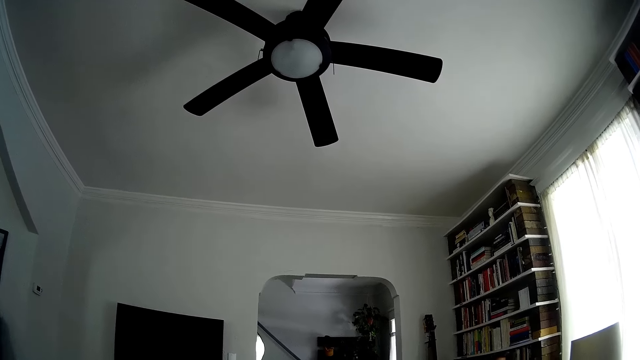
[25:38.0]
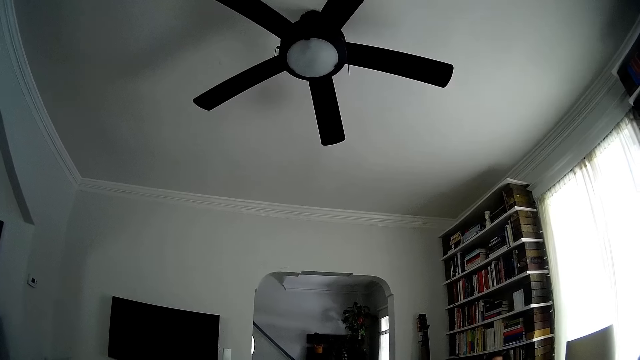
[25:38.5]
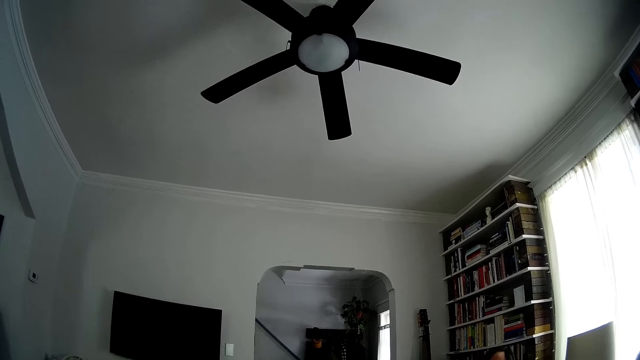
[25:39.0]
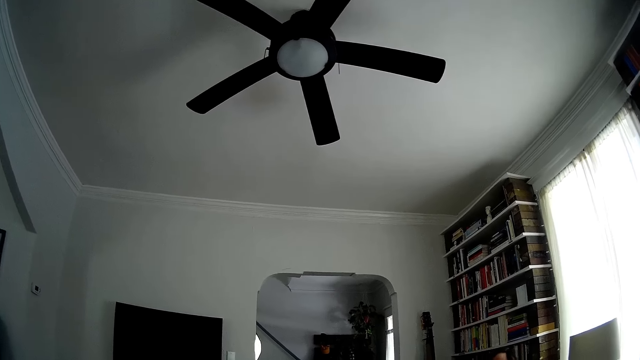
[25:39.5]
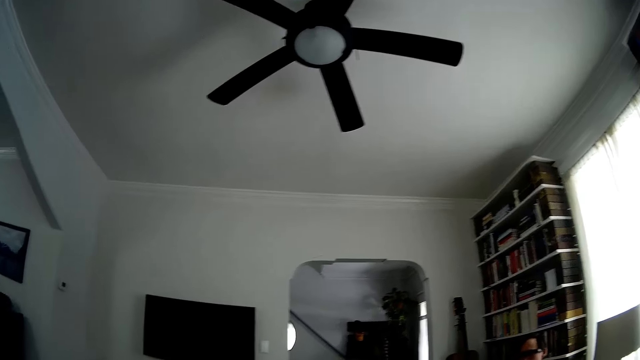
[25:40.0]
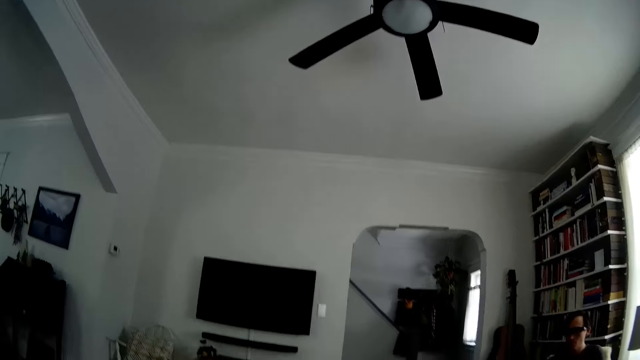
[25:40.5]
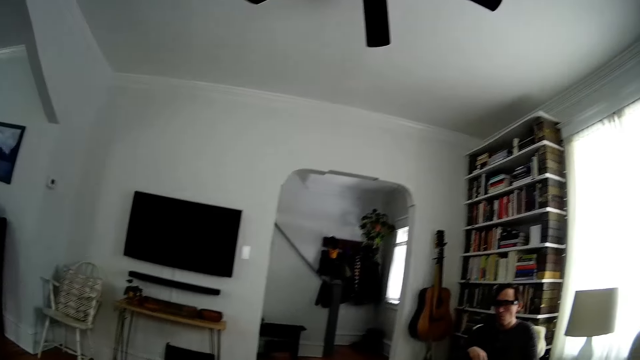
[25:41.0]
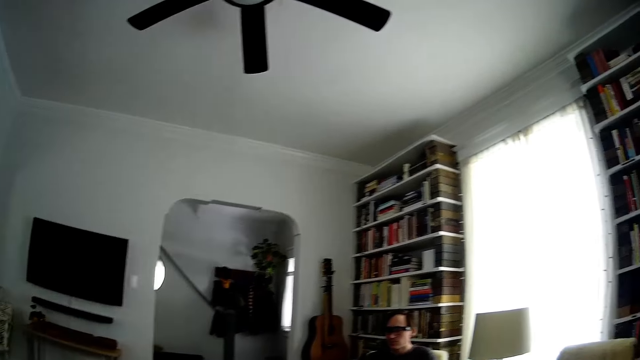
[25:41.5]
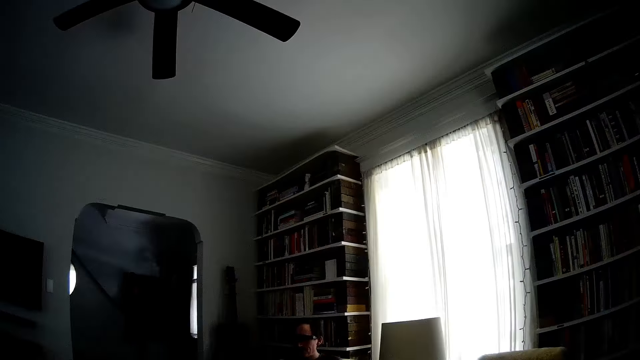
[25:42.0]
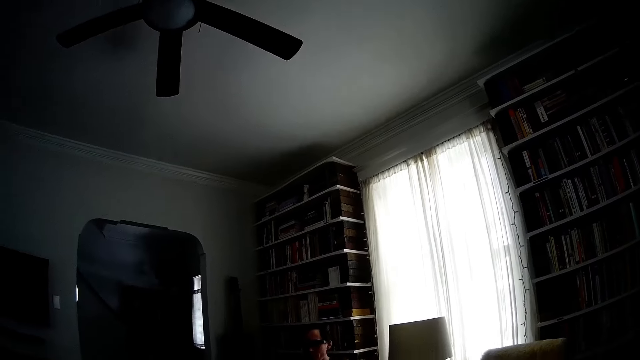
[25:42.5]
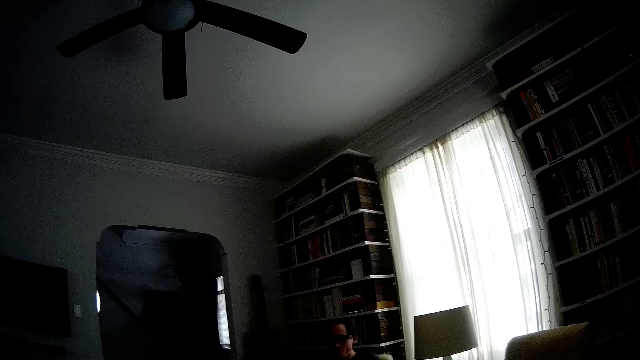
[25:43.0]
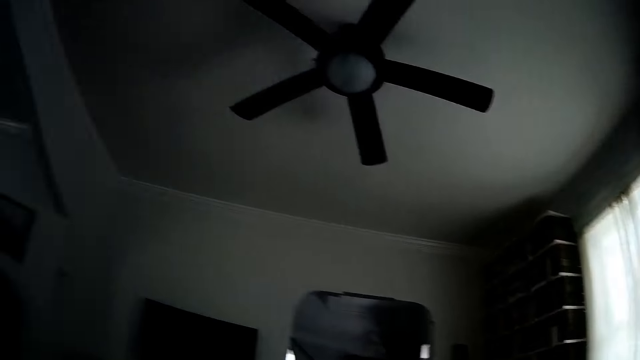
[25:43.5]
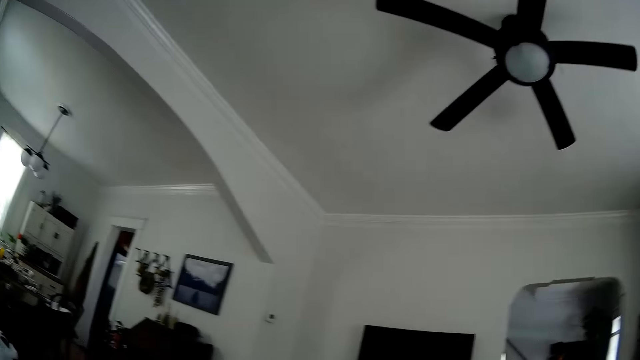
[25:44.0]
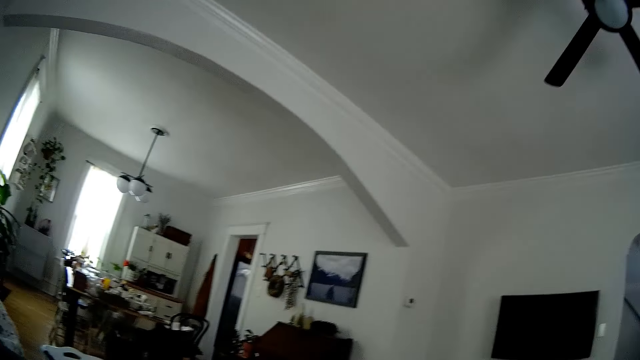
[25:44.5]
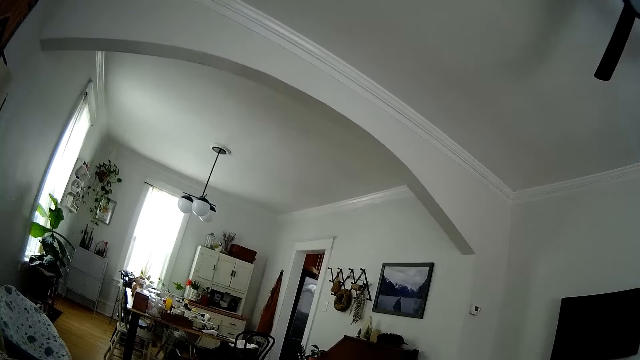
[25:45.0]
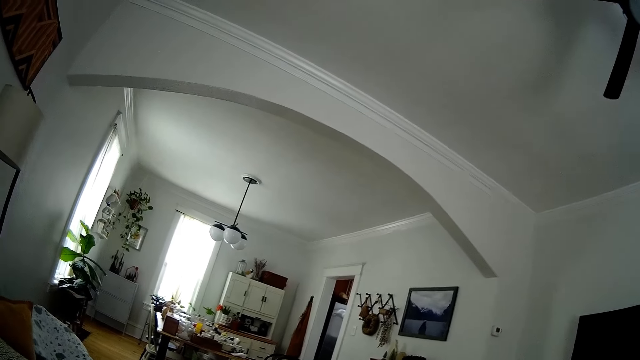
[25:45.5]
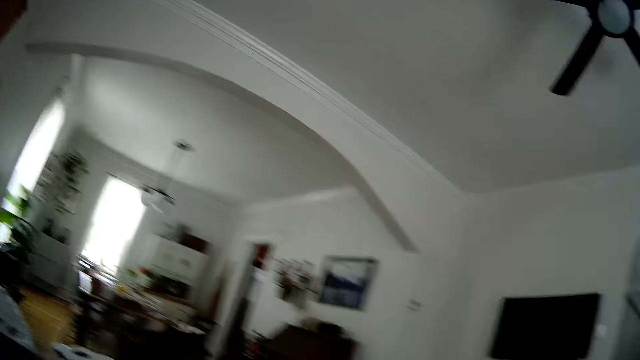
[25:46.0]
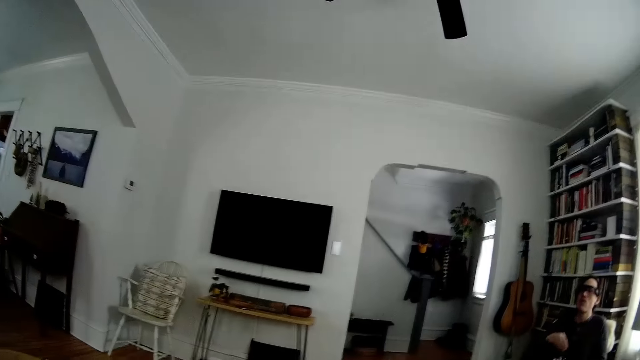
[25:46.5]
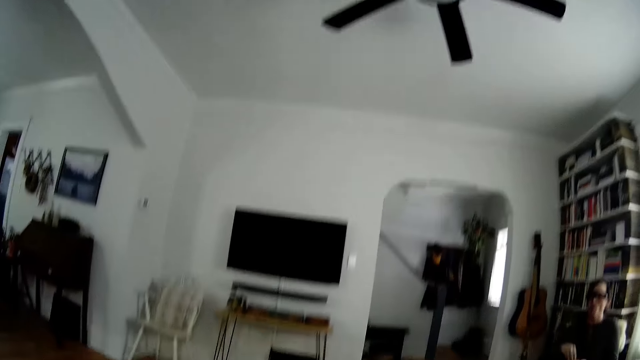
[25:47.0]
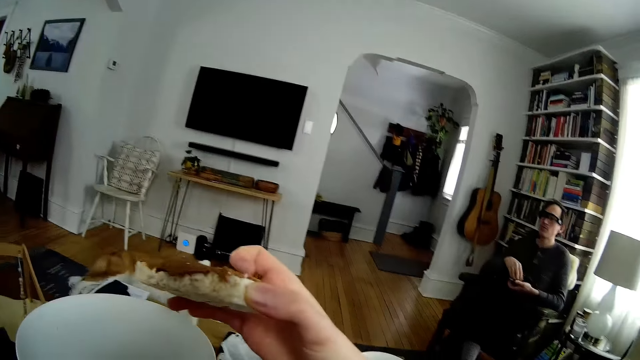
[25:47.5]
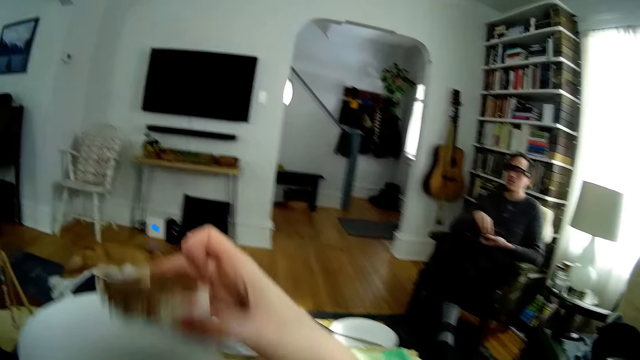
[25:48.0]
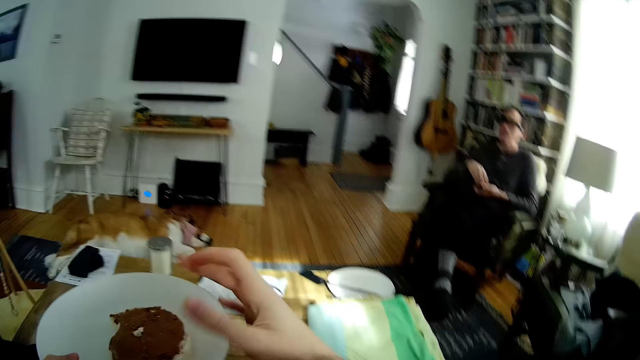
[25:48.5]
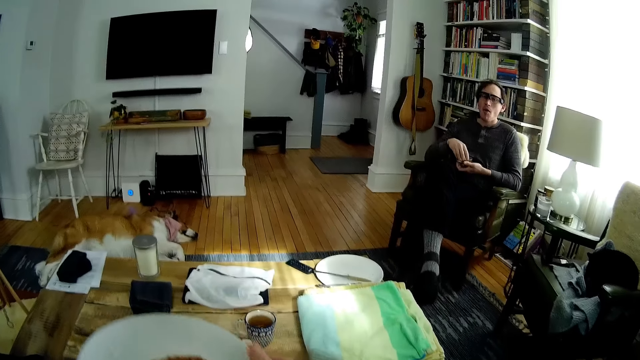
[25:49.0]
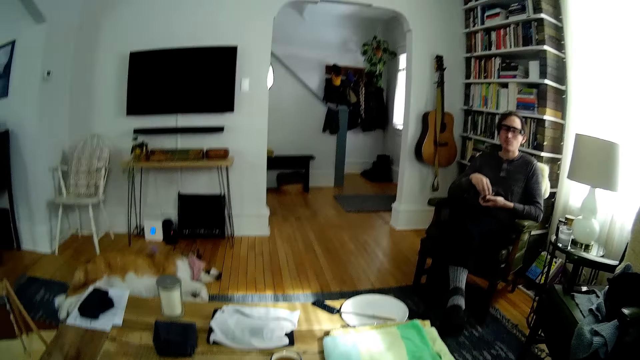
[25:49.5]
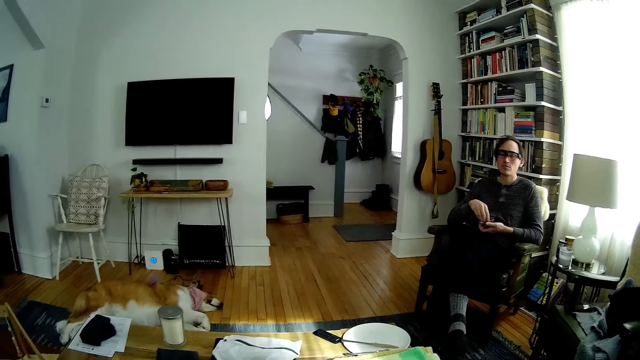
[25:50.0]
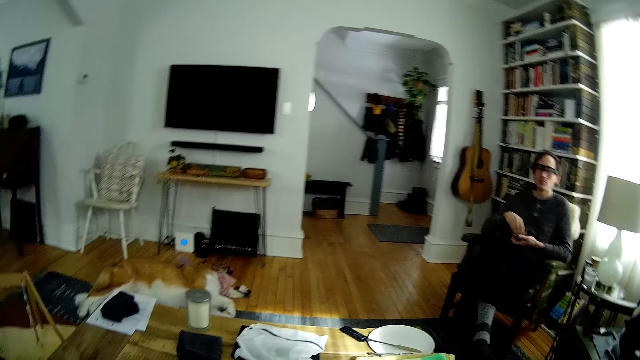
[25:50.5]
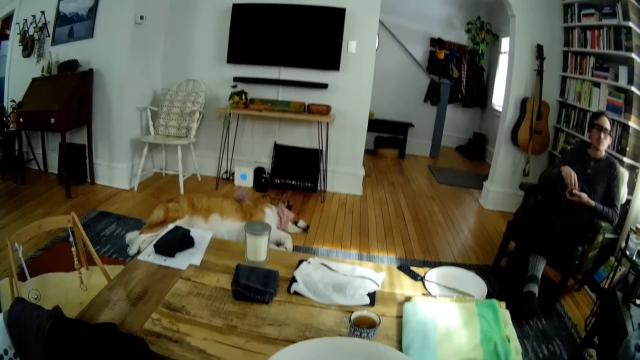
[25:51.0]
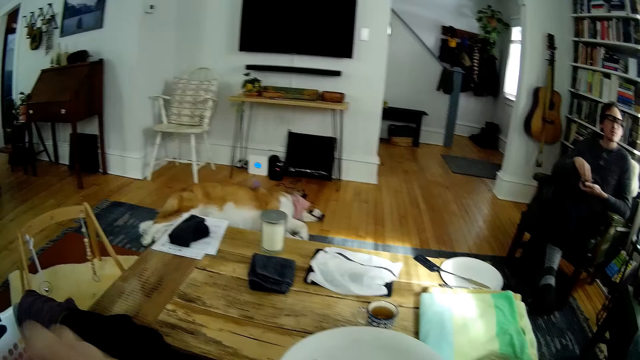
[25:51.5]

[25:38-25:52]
The camera wearer chews cookies. She looks around. She picks a yam from a plate on her left hand with her right hand. She holds a cookie. She drops the yam in her right hand on the plate in her left hand. She interacts with a man. She speaks to a baby.

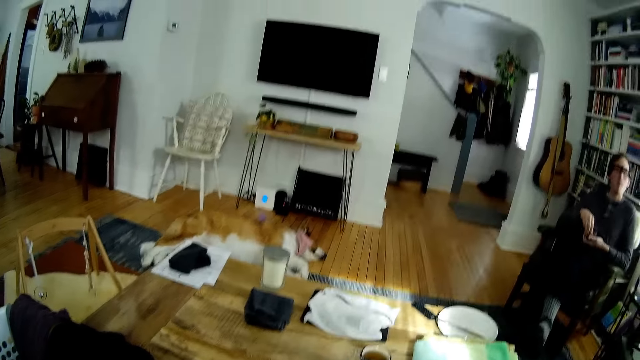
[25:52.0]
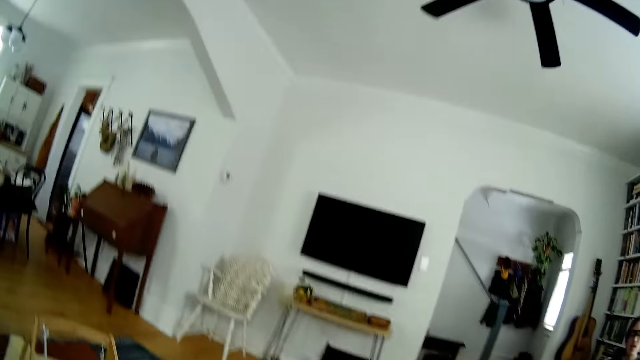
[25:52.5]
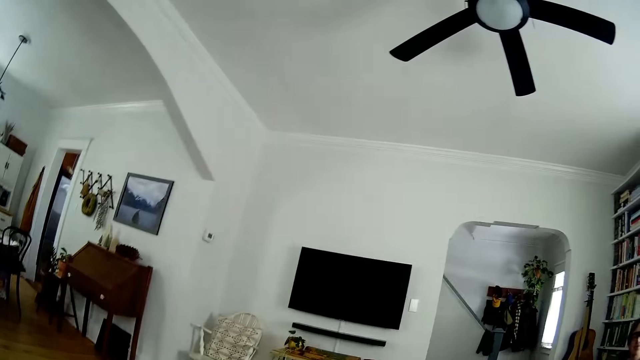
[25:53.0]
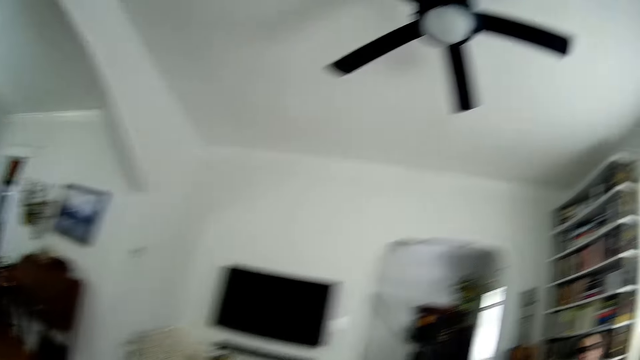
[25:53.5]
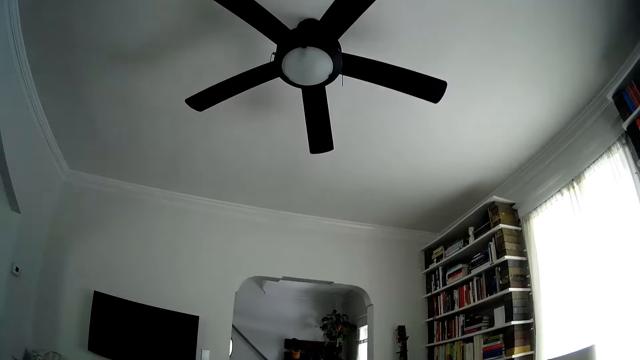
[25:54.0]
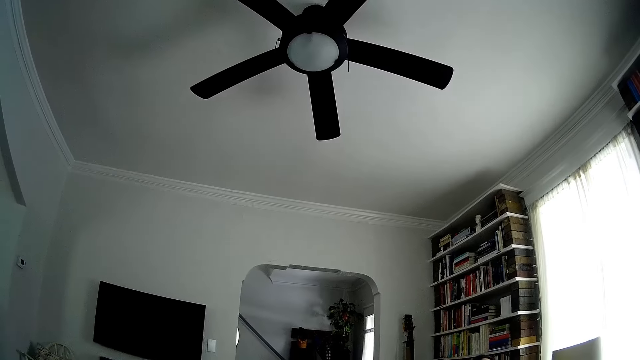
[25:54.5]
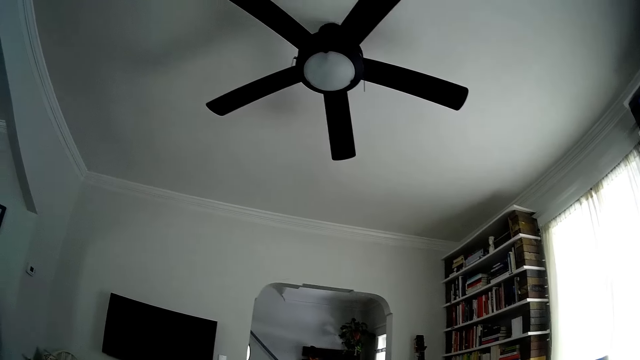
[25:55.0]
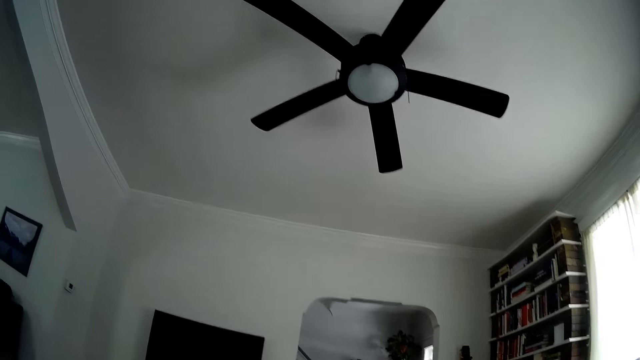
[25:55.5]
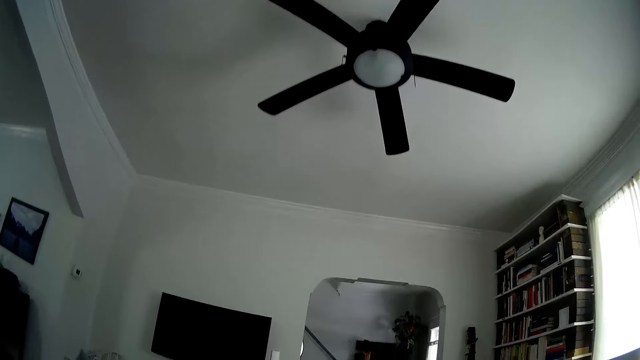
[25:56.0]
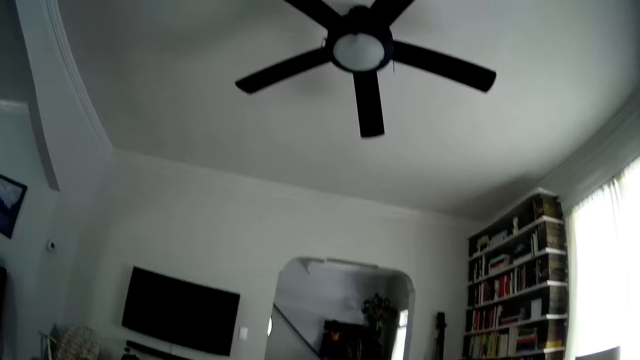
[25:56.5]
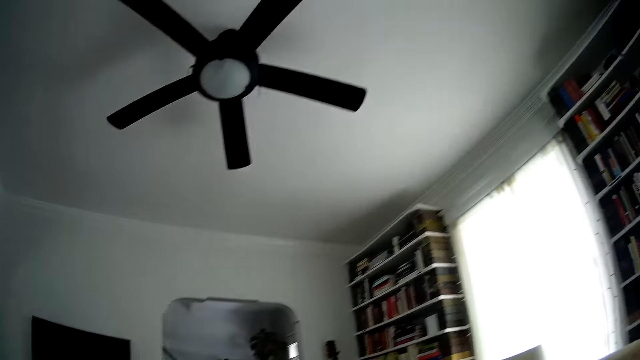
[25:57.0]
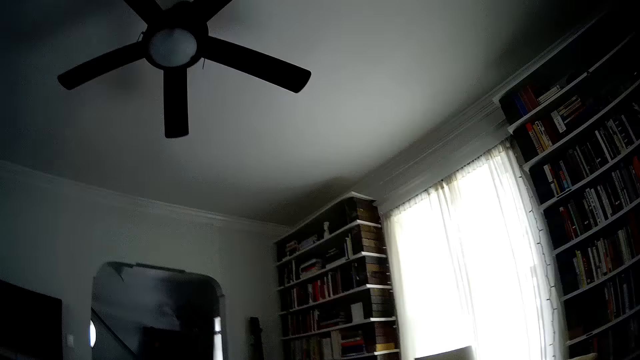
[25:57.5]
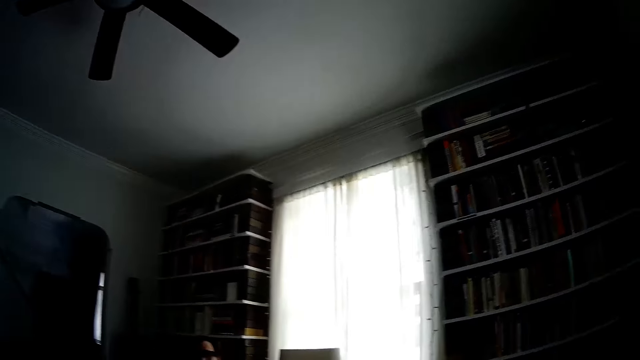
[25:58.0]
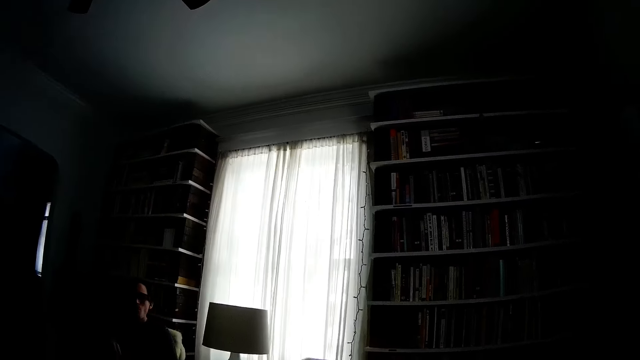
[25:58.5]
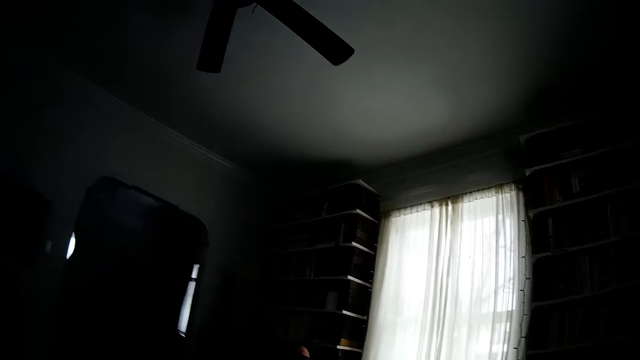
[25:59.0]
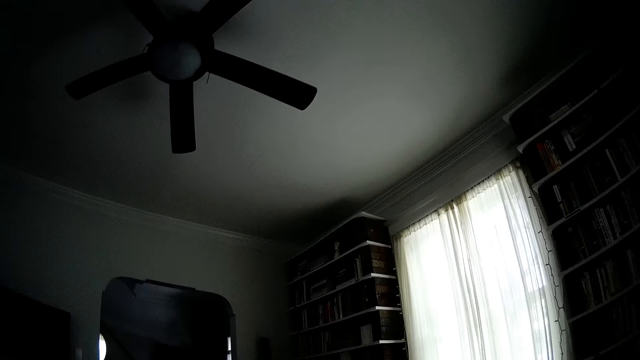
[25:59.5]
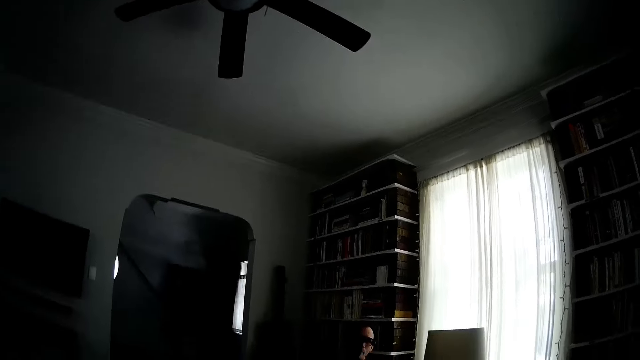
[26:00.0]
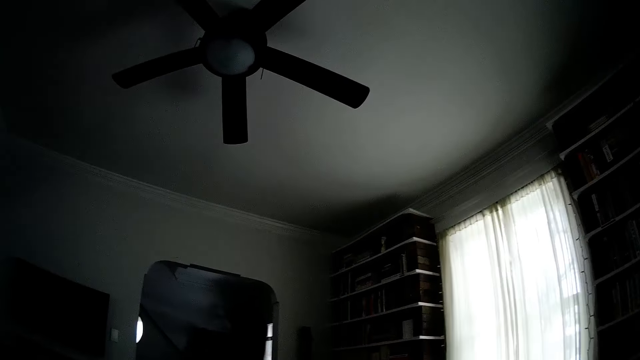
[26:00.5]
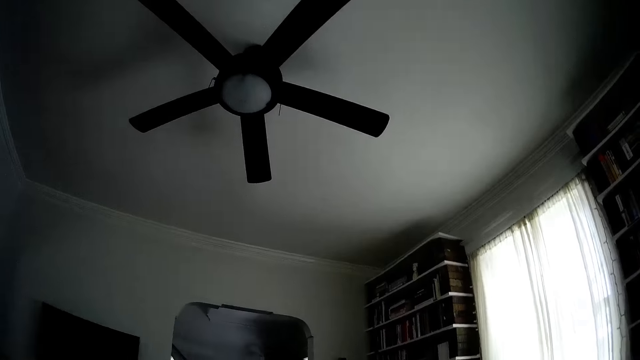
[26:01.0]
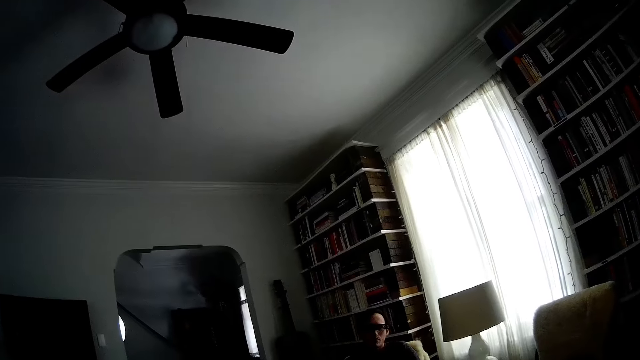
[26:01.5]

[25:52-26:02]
A man converses with the camera wearer. The camera wearer chews cookies. They converse with the man.
